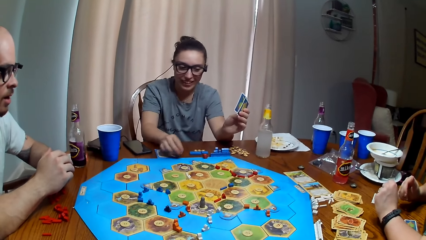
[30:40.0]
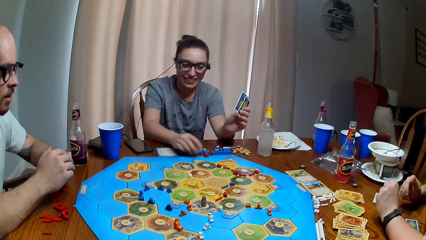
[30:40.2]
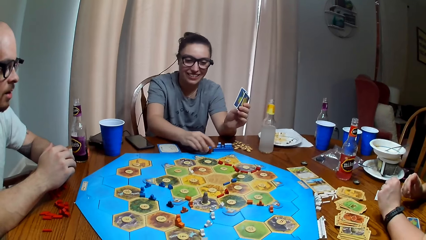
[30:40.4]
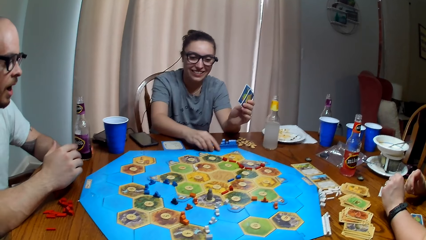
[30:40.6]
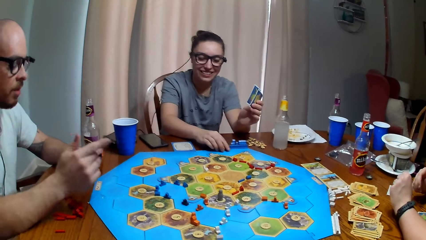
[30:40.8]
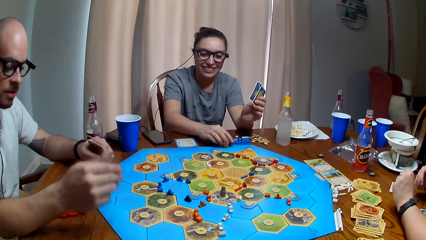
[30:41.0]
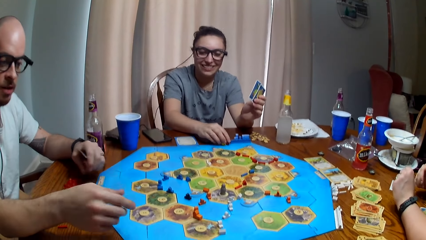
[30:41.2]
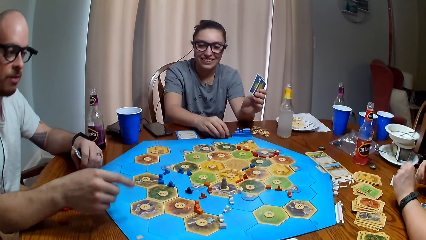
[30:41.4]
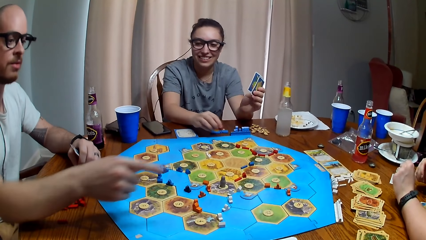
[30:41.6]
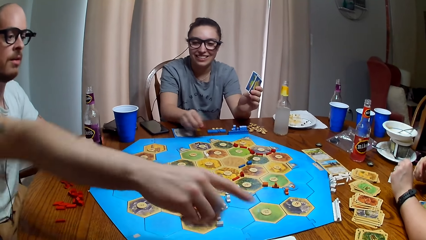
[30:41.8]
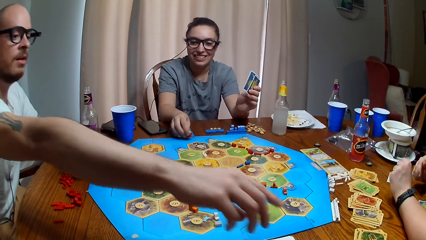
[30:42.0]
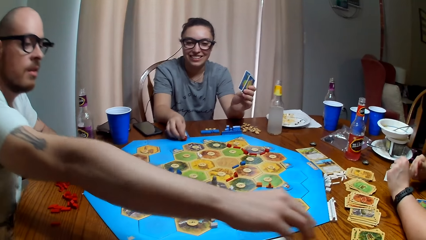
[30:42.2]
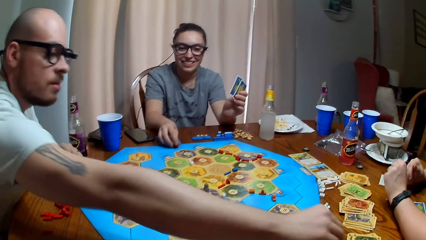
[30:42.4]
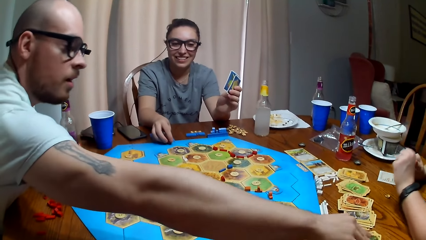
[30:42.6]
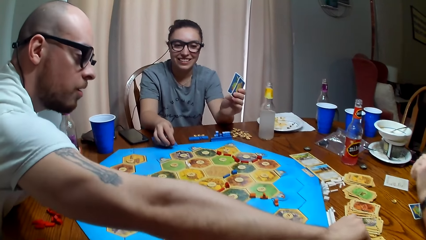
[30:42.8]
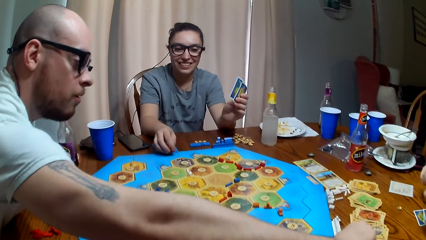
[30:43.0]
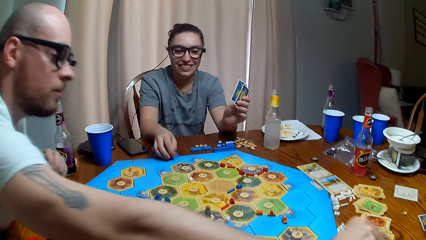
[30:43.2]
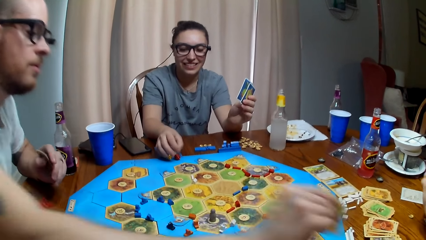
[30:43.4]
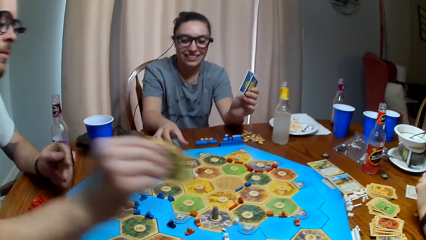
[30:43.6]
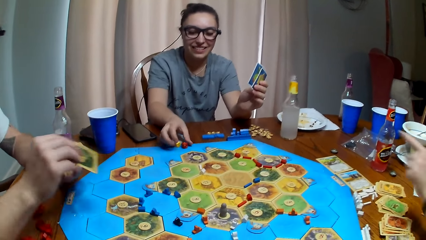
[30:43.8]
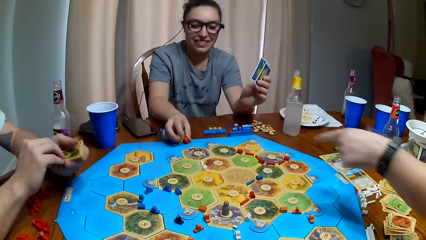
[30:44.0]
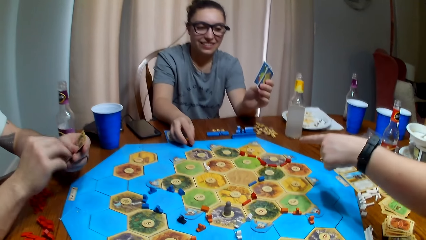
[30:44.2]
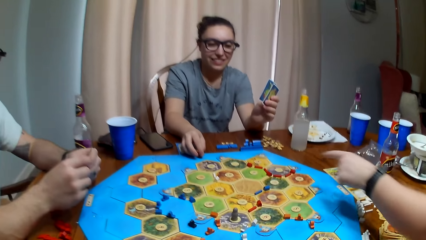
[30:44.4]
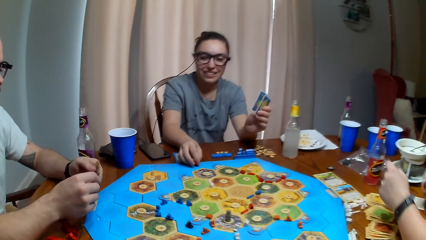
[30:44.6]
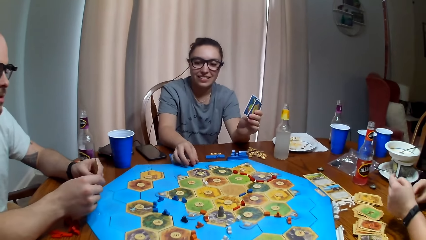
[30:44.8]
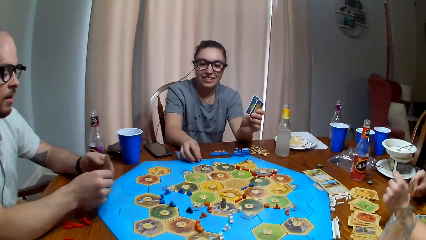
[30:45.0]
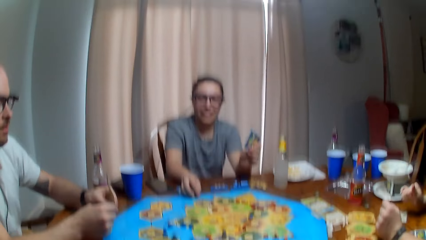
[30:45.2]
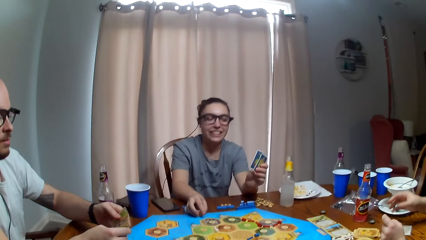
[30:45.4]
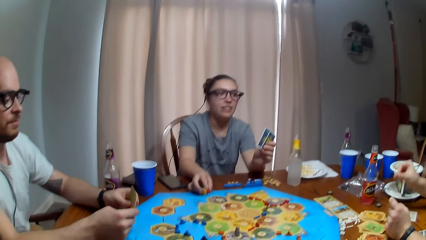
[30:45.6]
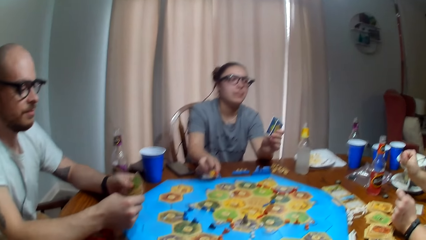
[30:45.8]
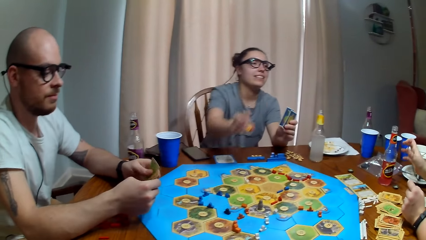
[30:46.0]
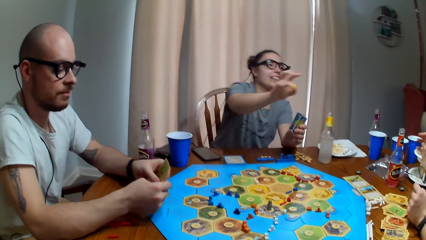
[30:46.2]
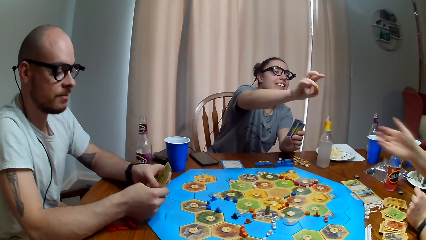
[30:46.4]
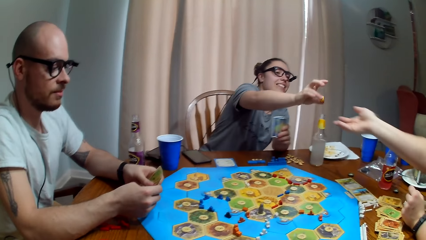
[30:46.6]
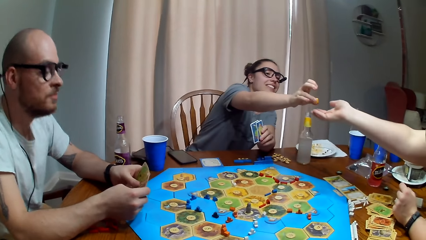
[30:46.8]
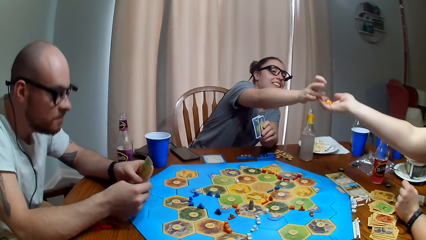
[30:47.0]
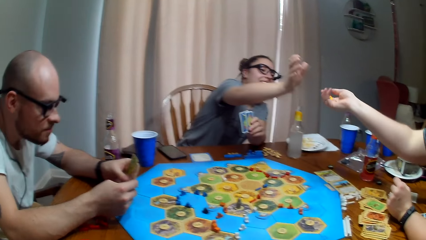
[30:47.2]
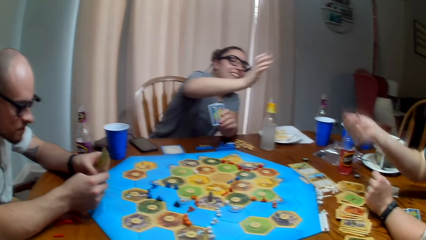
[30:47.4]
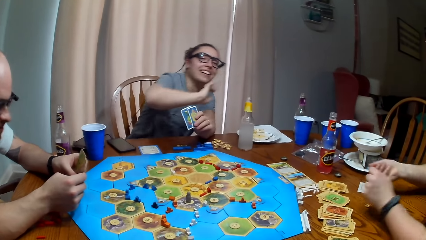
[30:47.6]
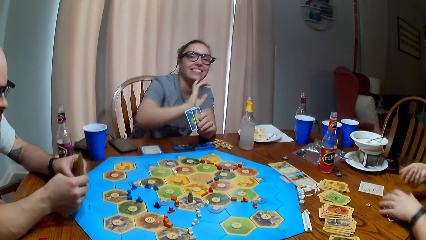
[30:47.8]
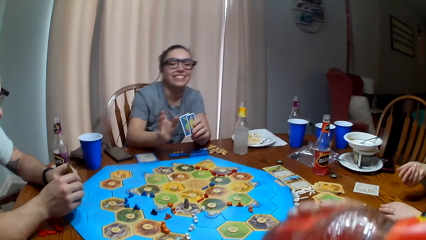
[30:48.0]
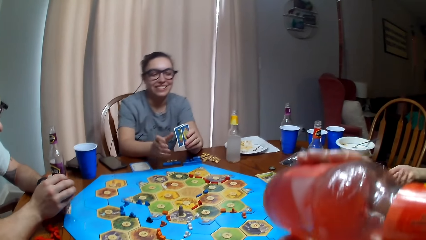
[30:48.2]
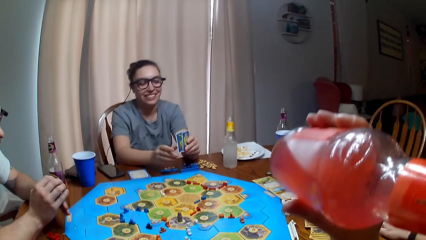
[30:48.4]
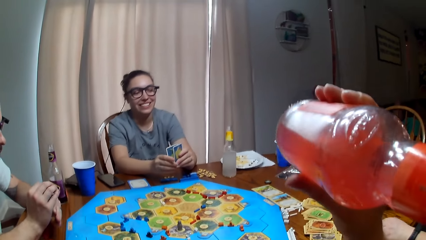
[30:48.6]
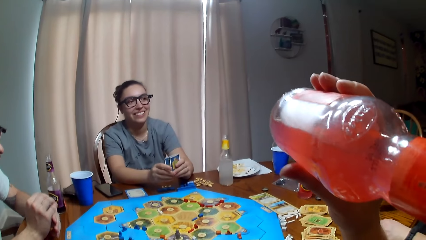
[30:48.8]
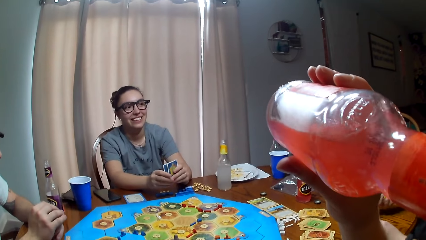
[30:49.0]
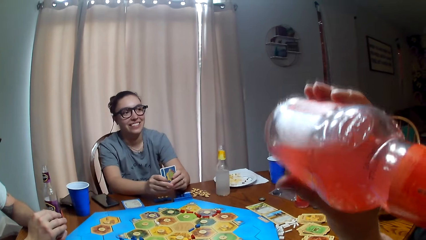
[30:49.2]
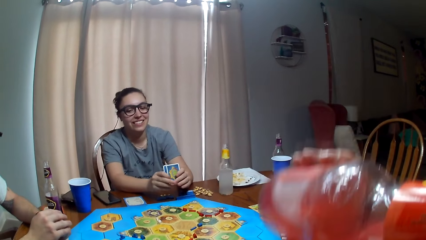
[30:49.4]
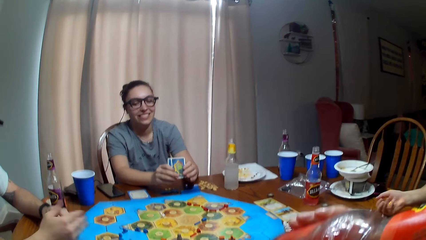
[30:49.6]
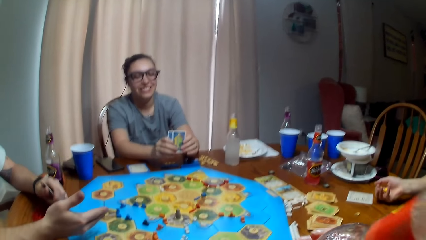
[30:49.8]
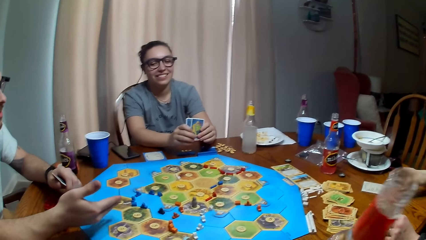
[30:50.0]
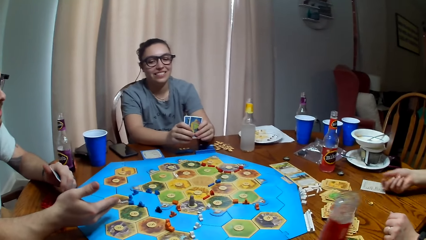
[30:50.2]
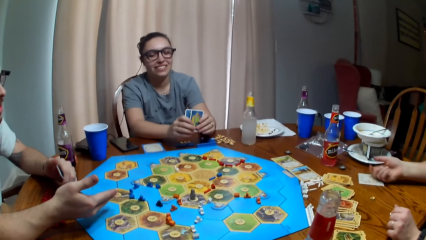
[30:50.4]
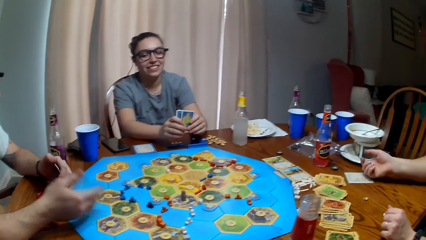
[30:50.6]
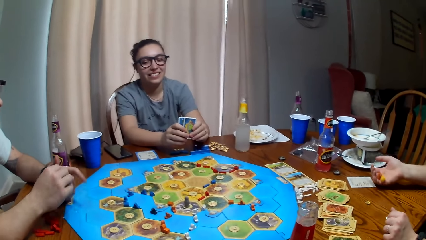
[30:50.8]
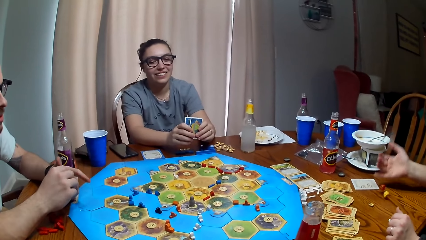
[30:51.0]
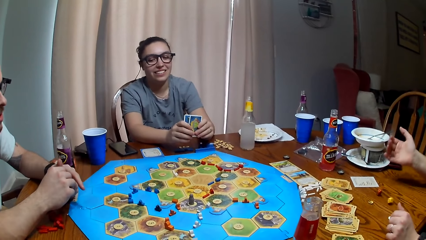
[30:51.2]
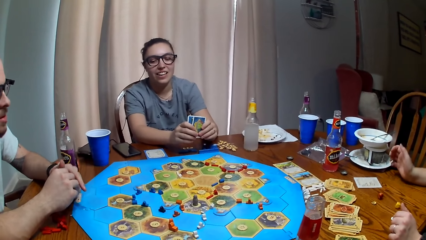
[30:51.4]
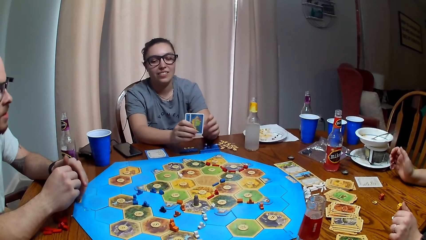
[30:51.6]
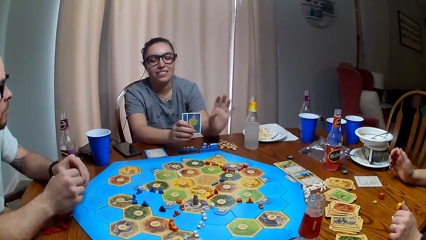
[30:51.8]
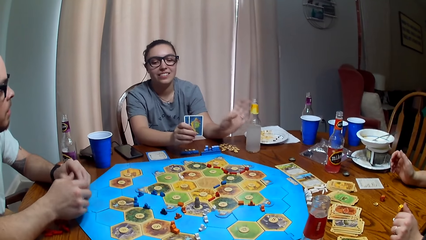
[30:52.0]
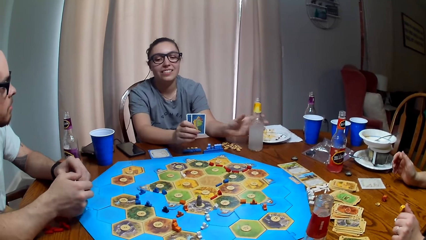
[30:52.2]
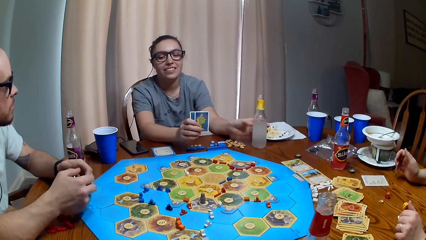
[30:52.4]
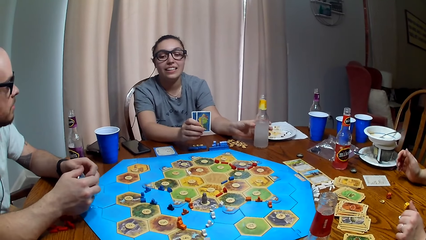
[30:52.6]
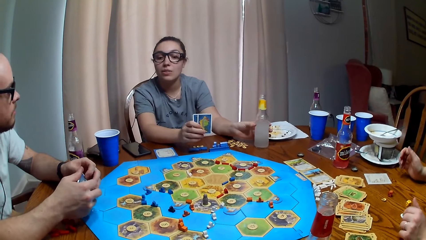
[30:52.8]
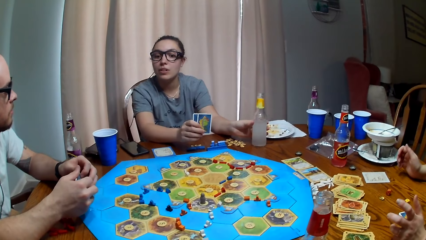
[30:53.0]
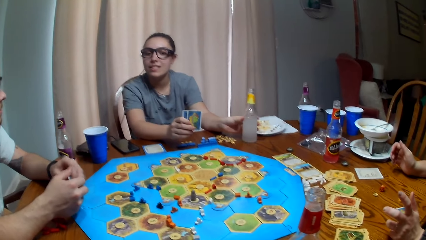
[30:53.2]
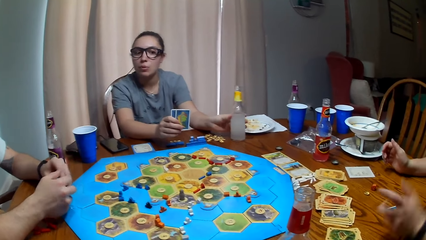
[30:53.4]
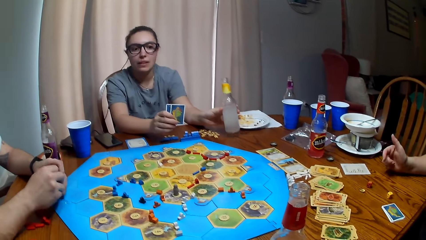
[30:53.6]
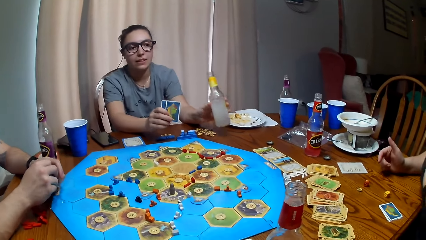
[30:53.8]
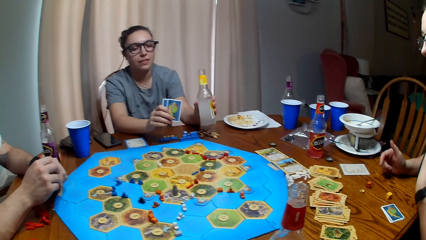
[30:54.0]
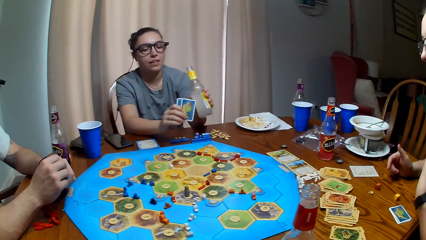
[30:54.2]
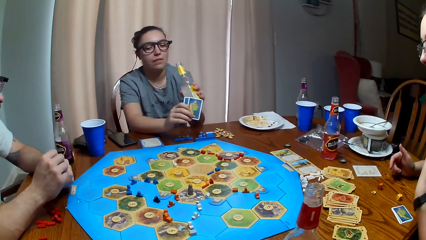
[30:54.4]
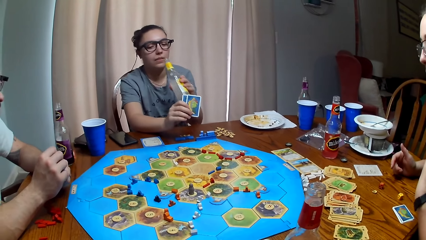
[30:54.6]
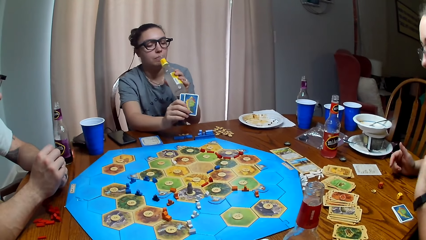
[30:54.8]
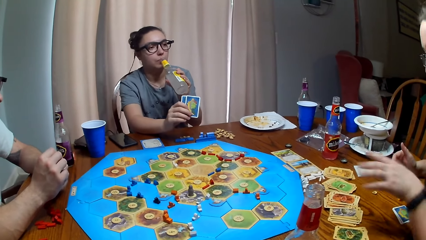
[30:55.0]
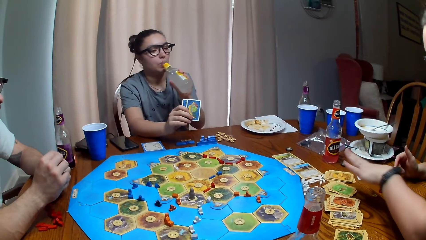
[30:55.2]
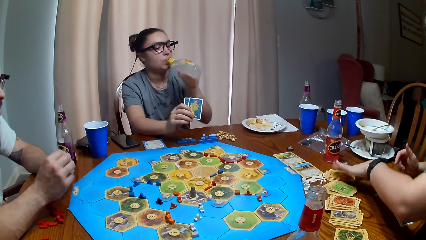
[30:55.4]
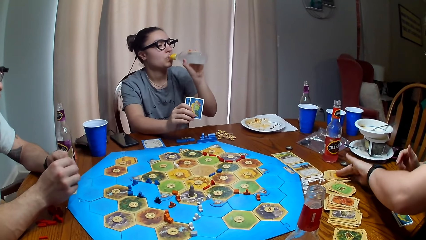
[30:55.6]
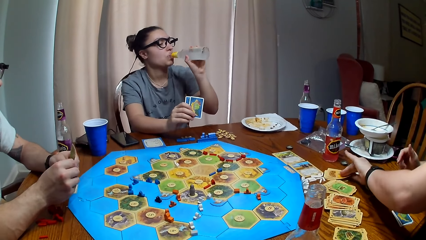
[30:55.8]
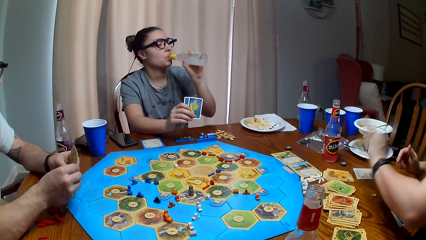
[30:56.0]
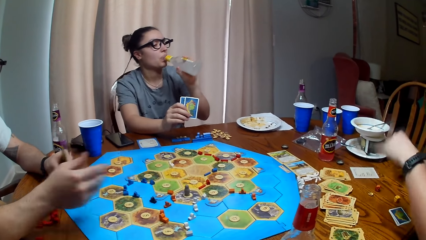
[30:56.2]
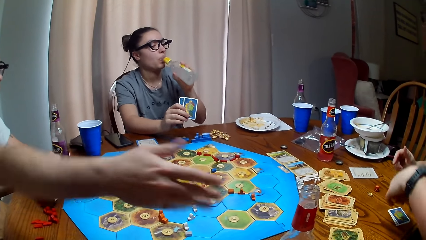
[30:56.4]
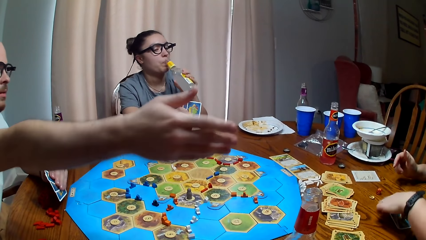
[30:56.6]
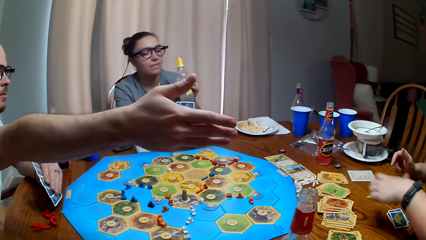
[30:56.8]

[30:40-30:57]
A woman picks up a dice. A man picks up the card. The man picks up a dice. The woman picks up the dice. The woman gives another woman the dice. The first woman drops the dice. The other woman picks up the dice. The camera wearer drinks a soda. The other woman throws the dice. The camera wearer drops the soda. The first woman picks up the juice. She drinks the juice. The other woman picks up the card.
